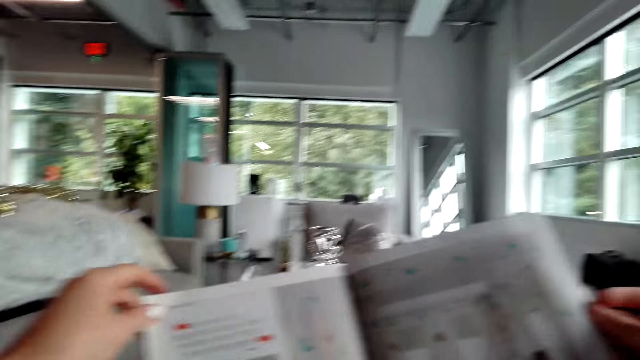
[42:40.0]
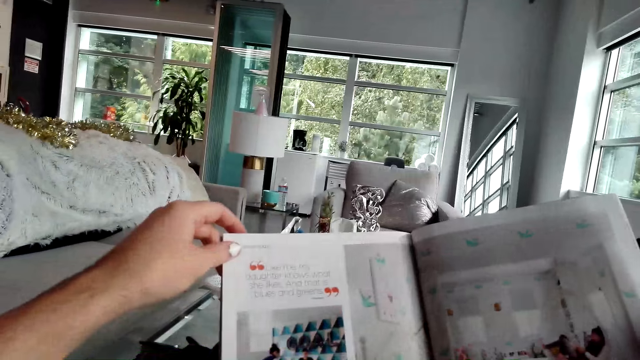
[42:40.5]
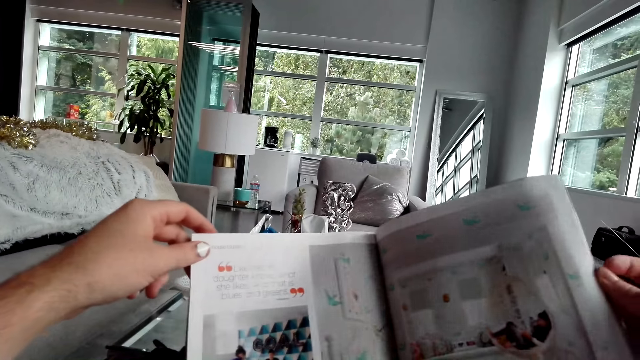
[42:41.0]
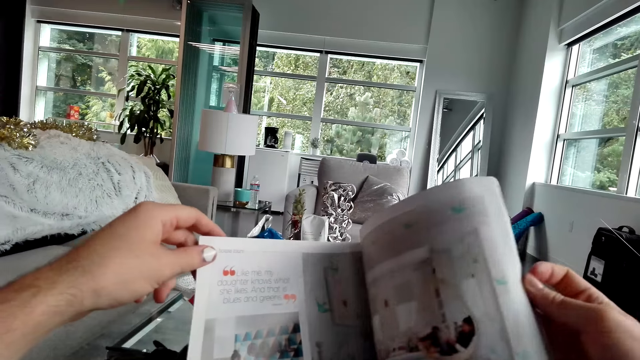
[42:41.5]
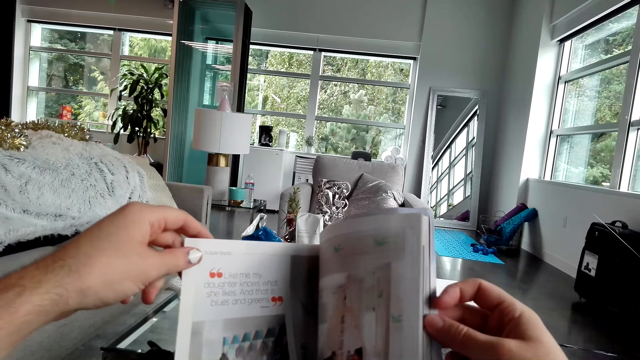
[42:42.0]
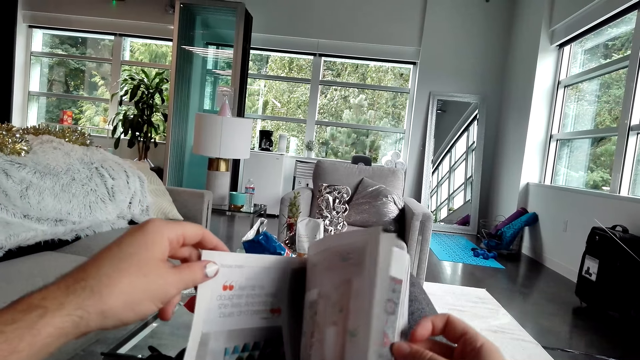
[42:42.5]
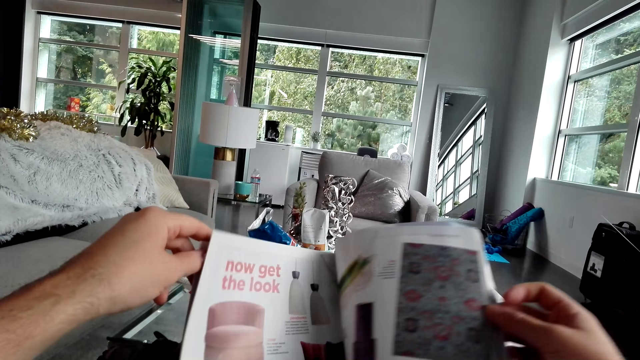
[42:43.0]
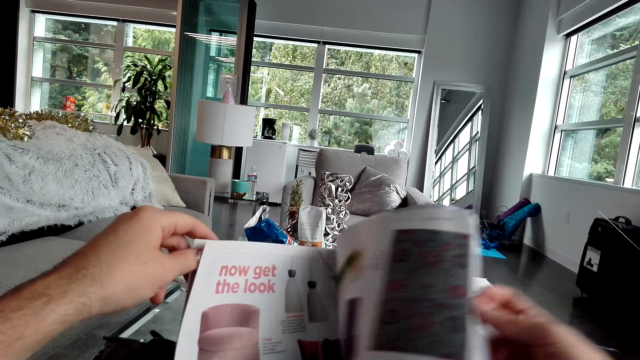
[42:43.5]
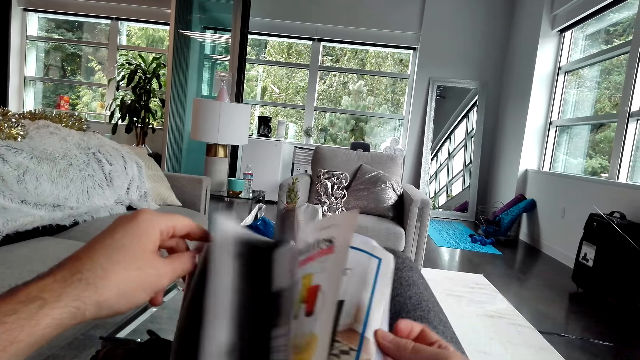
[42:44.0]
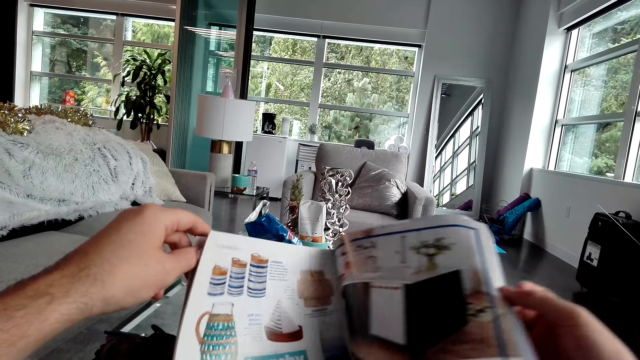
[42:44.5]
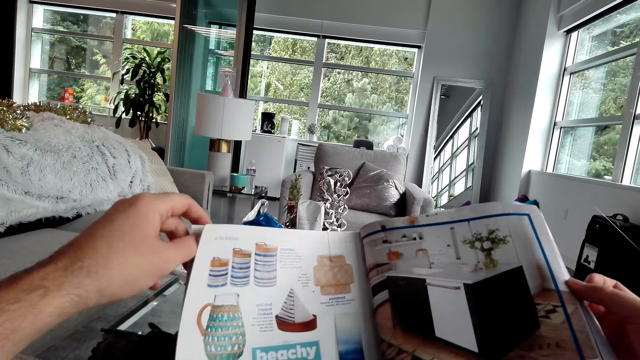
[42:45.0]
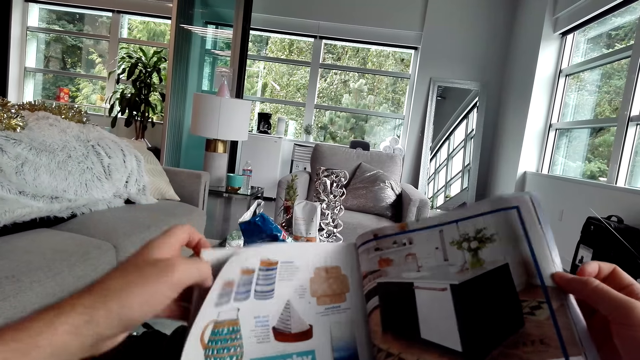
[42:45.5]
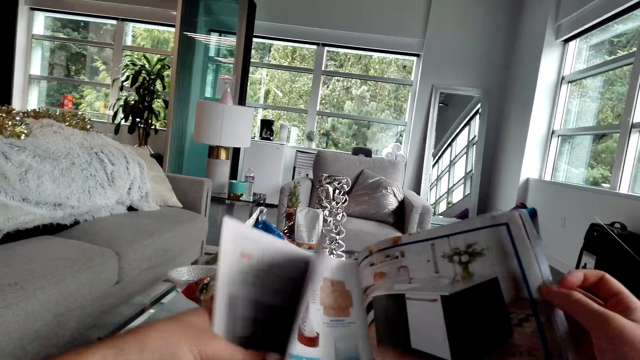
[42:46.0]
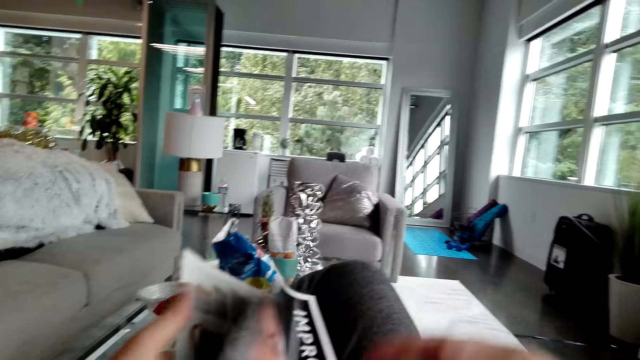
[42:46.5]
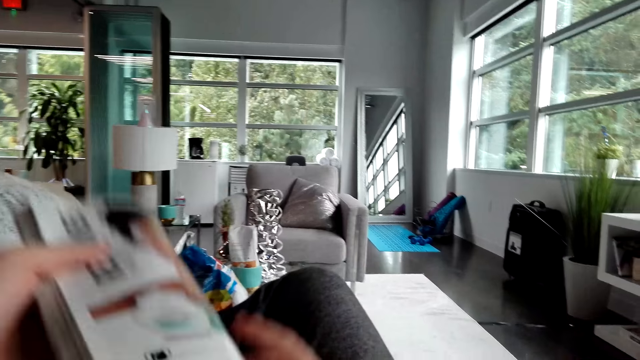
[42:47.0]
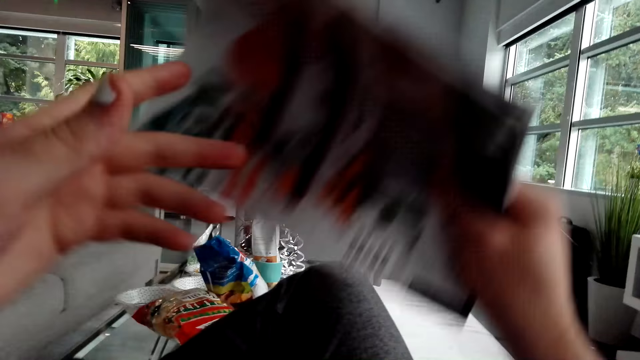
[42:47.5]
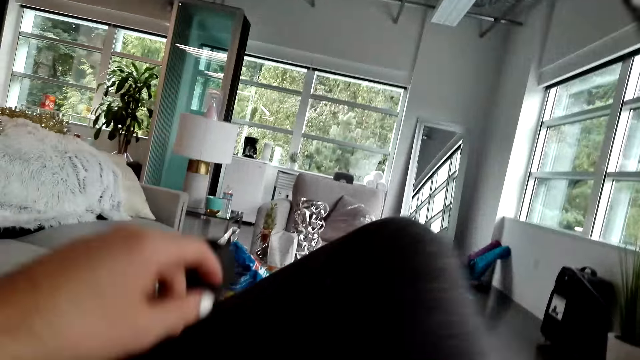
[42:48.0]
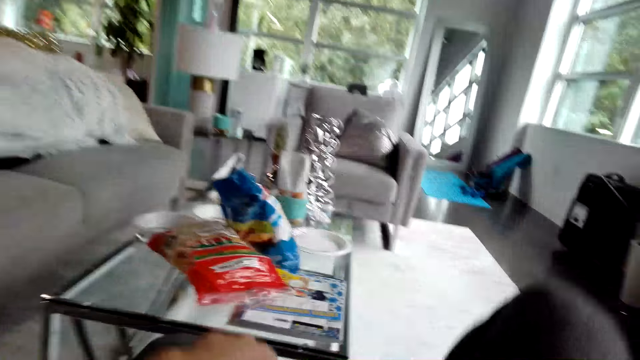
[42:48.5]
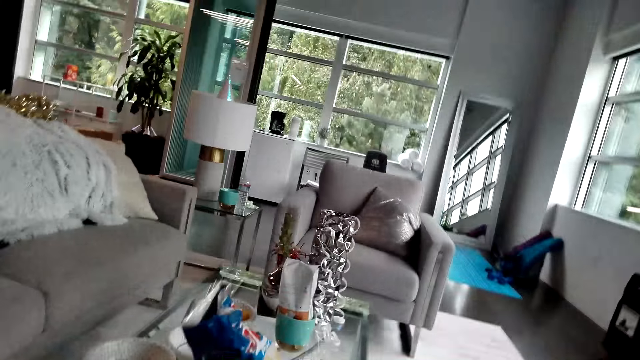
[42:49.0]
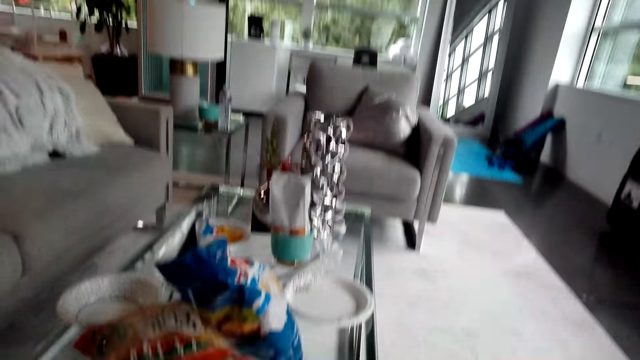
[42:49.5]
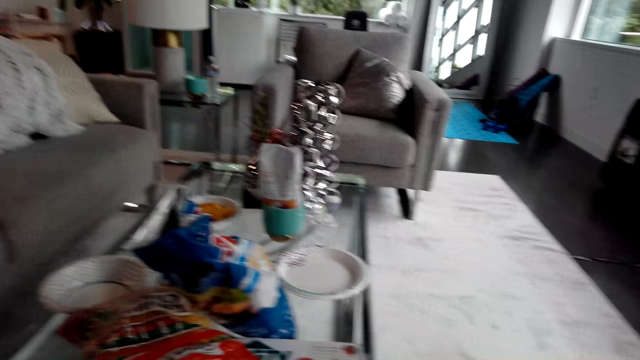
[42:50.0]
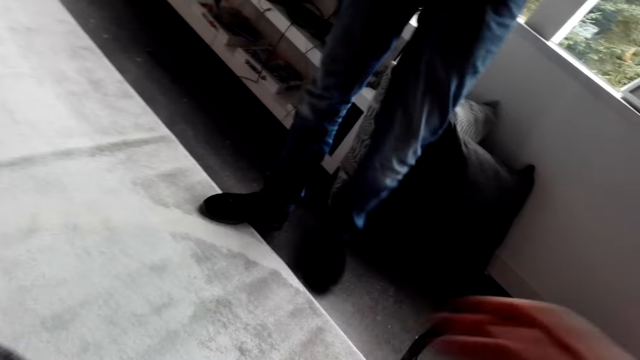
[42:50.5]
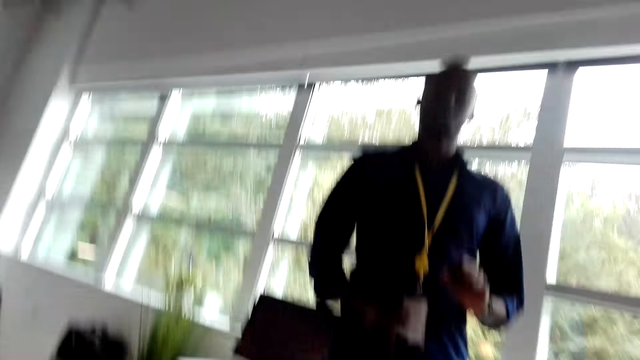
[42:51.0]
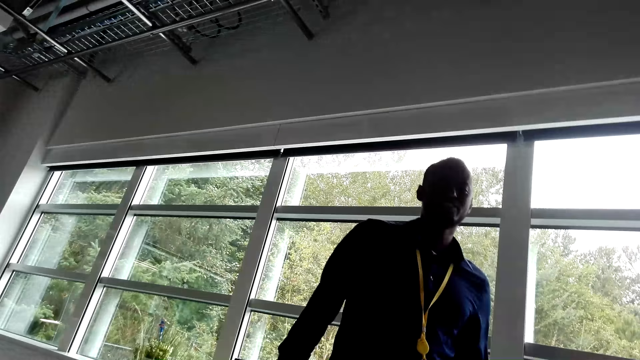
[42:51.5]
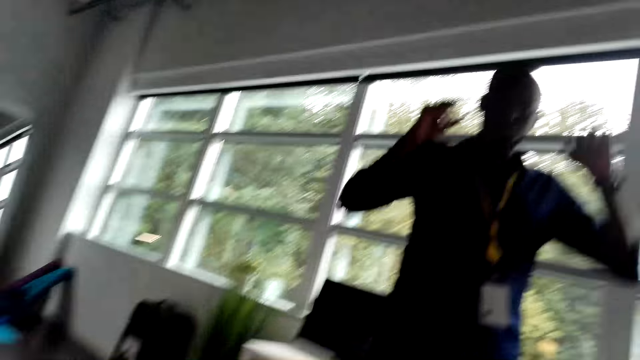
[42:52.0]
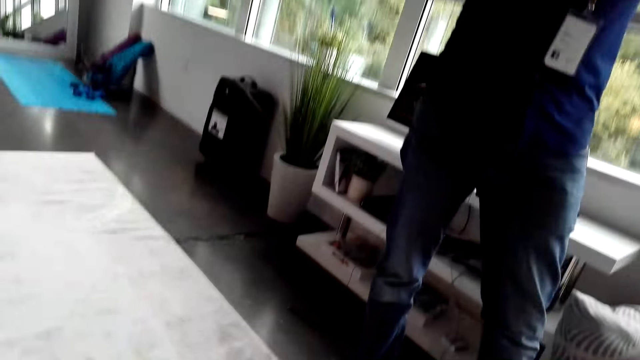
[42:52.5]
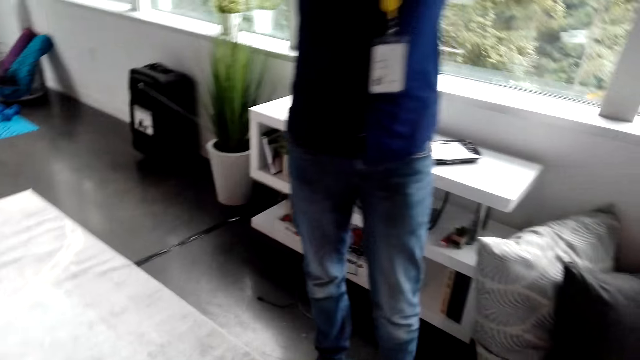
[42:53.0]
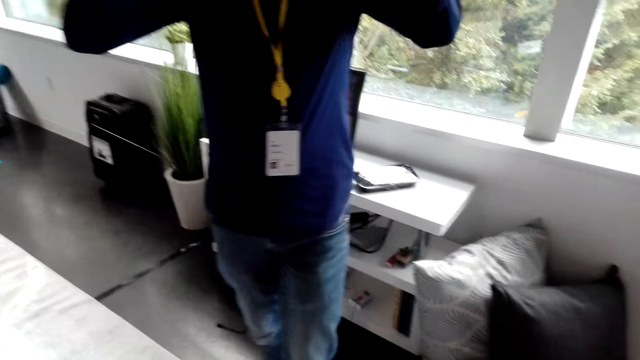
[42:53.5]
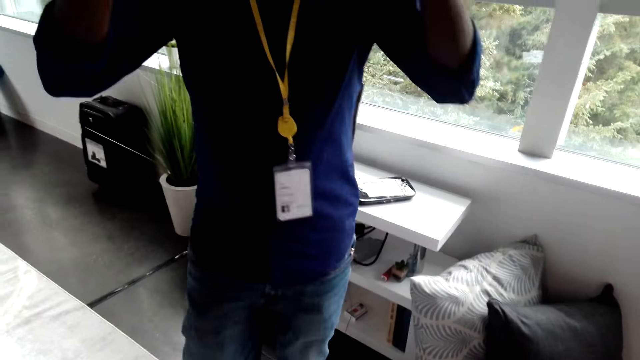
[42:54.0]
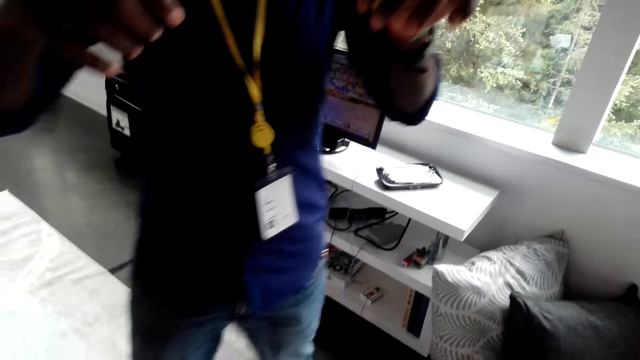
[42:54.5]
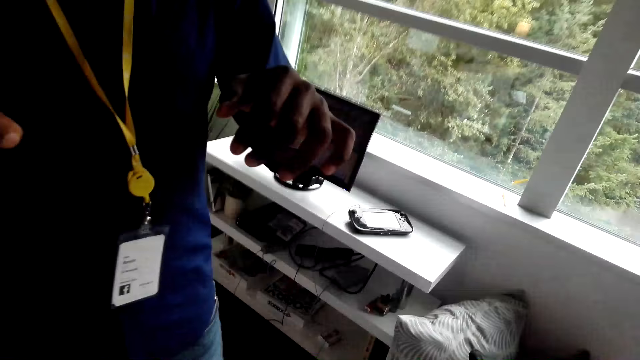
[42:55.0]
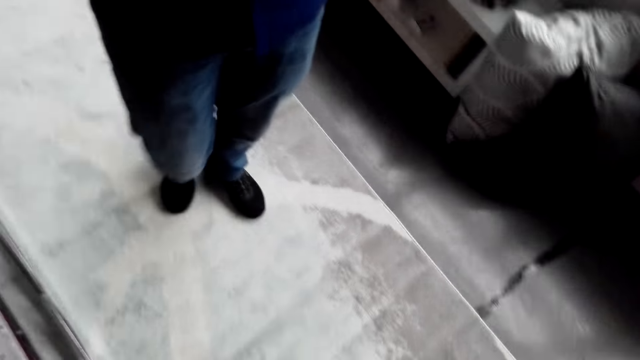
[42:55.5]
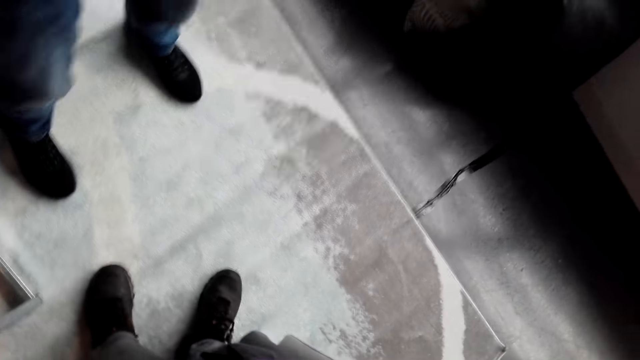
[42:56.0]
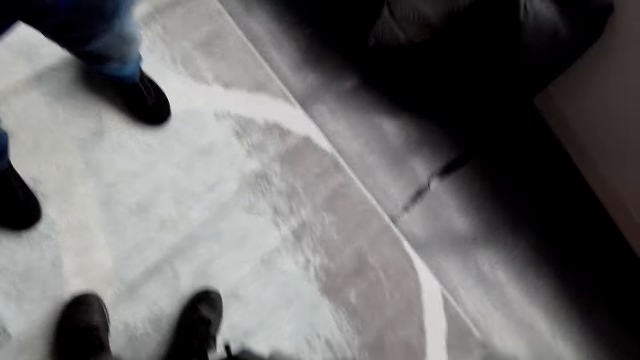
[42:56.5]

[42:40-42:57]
The camera wearer opens a magazine page. They close the magazine, stand, and put the magazine on the table. They interact with a person.
